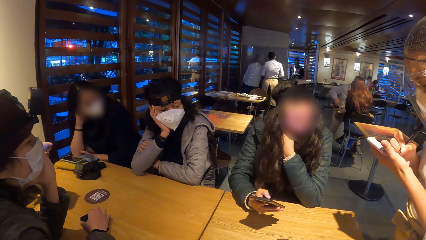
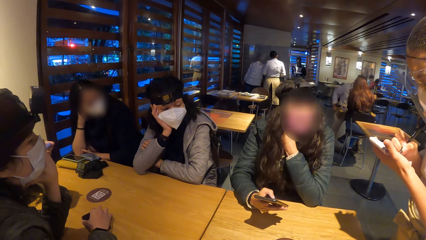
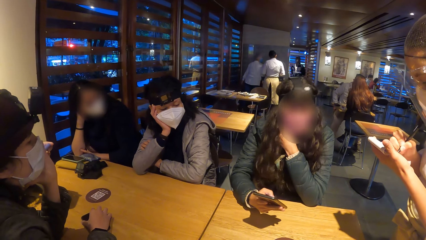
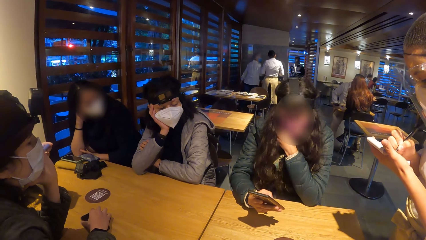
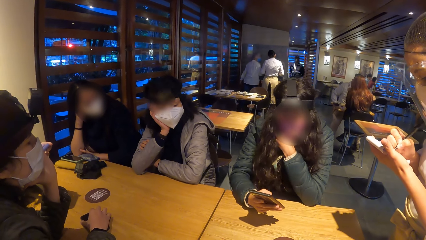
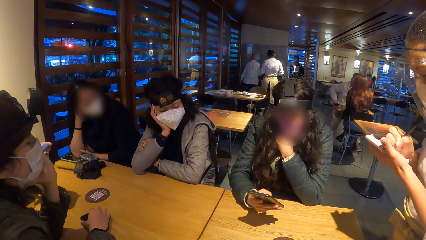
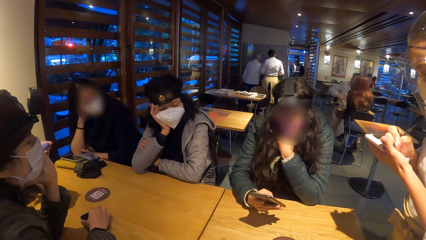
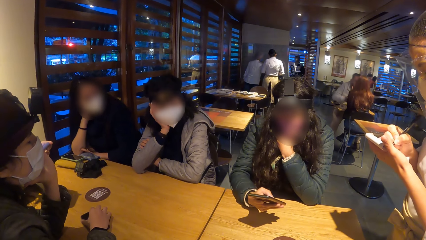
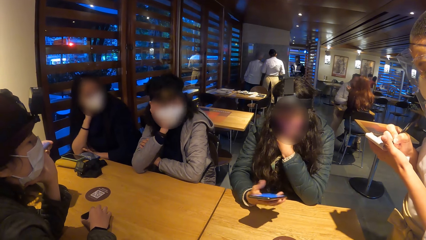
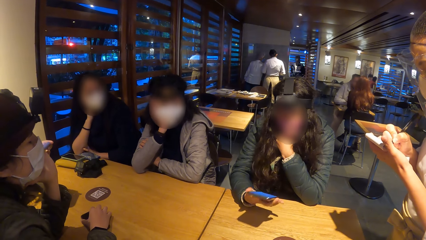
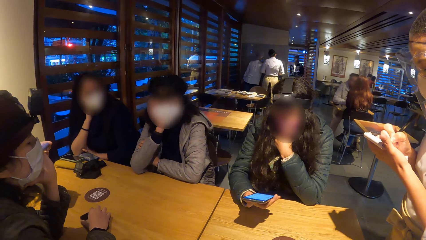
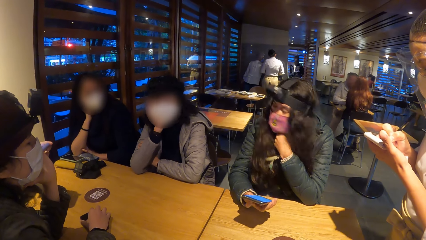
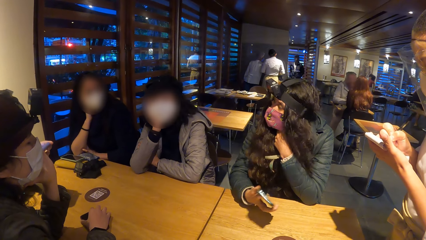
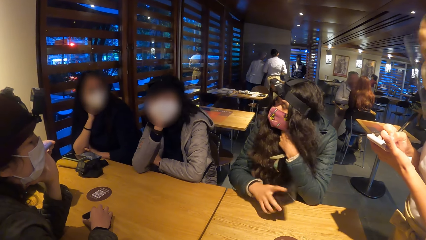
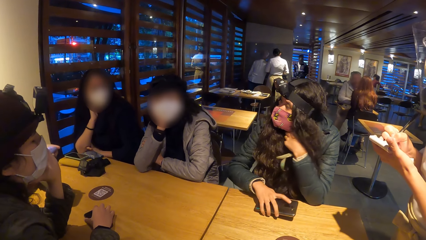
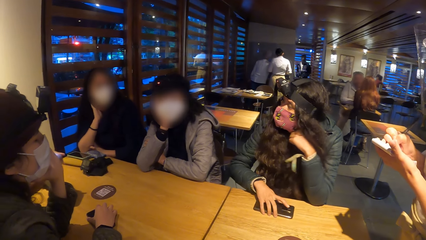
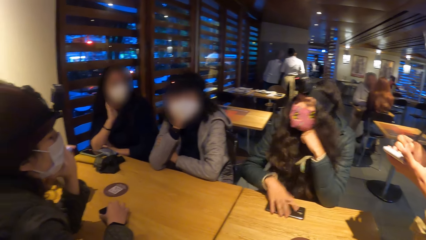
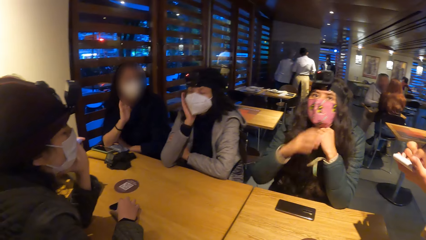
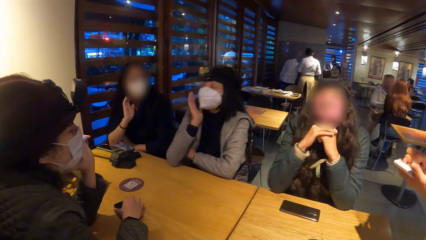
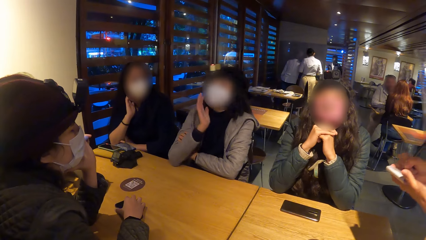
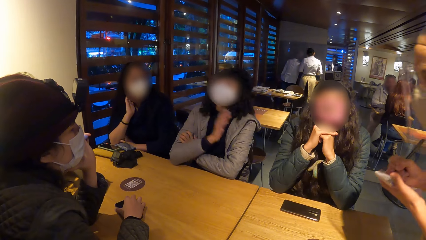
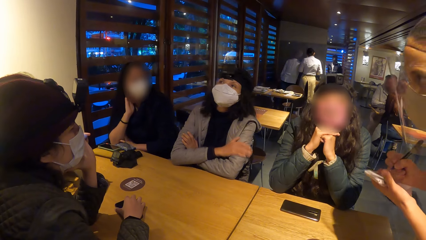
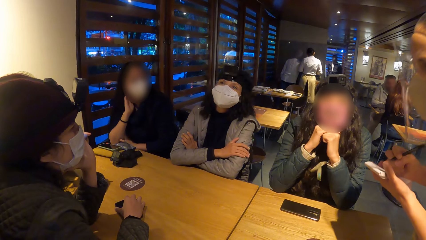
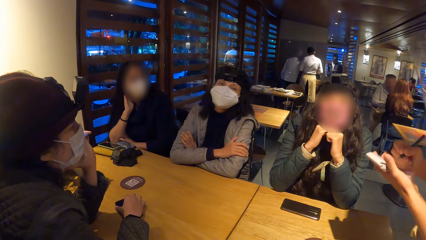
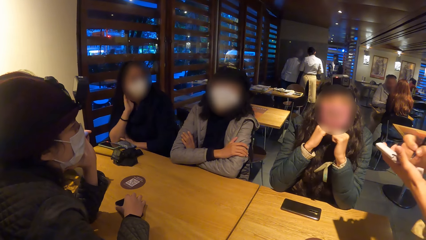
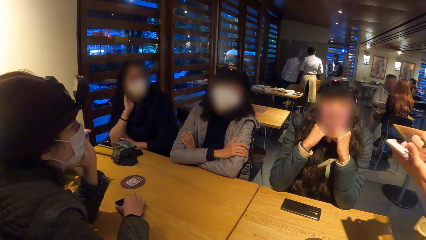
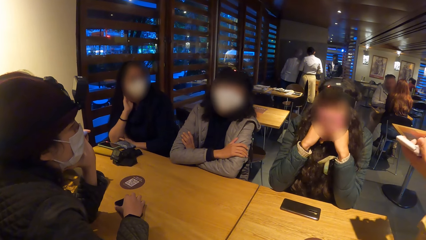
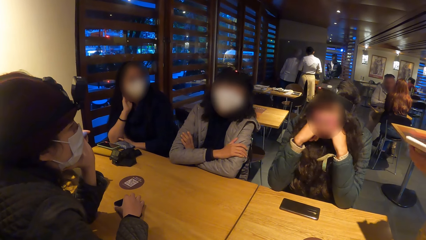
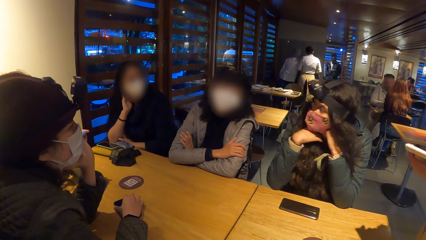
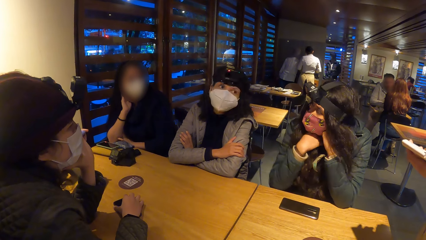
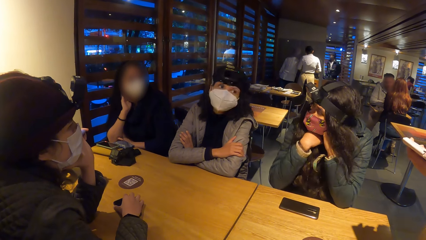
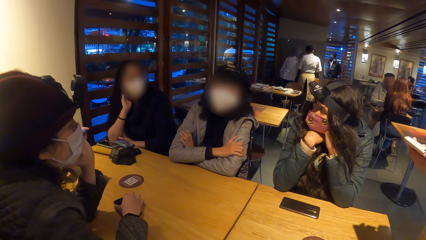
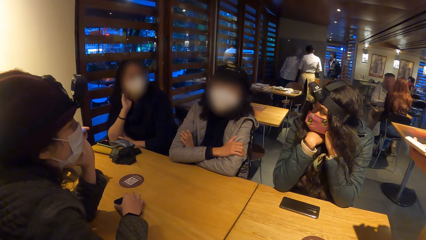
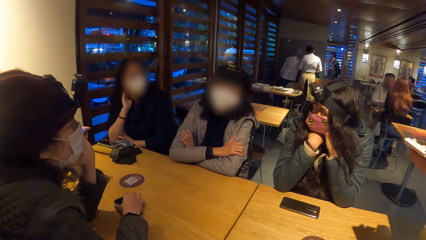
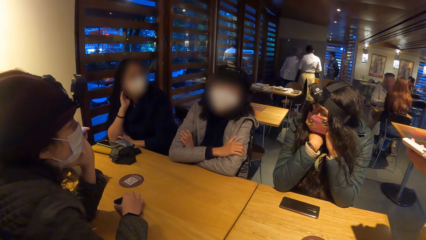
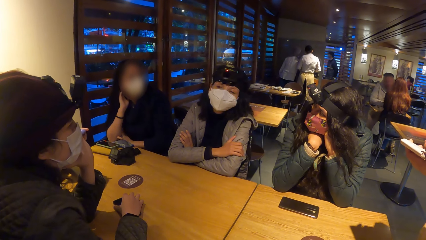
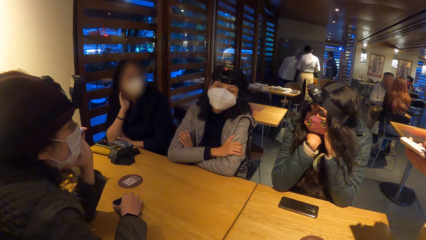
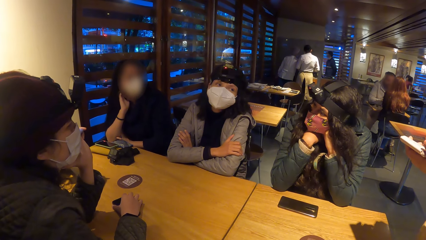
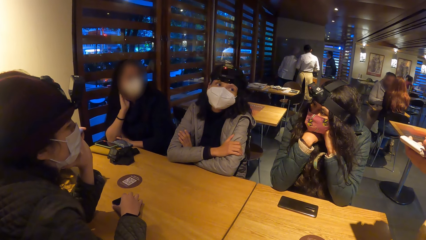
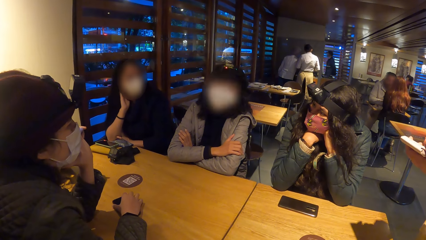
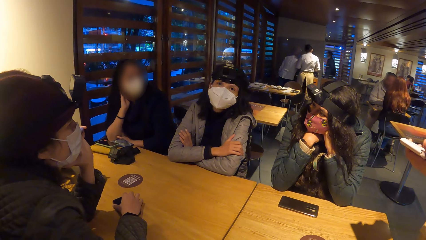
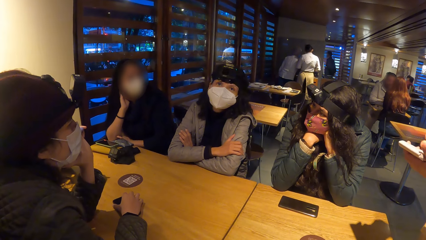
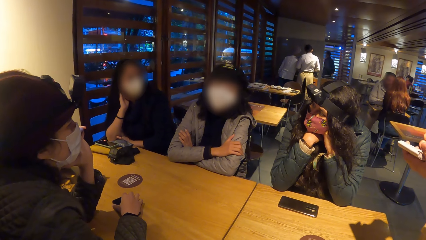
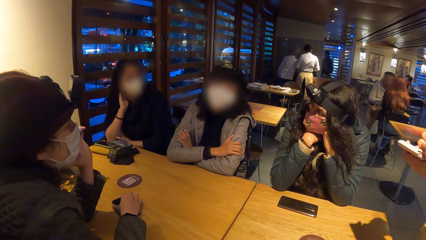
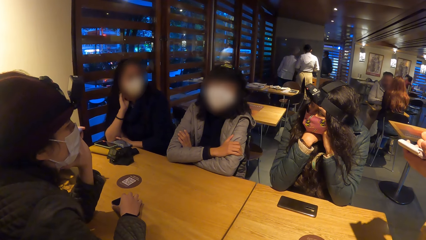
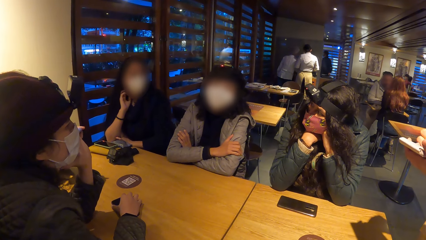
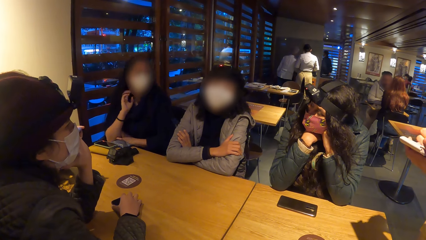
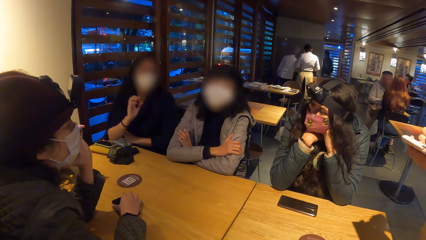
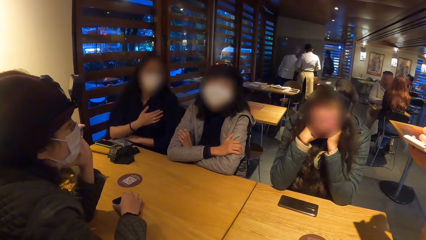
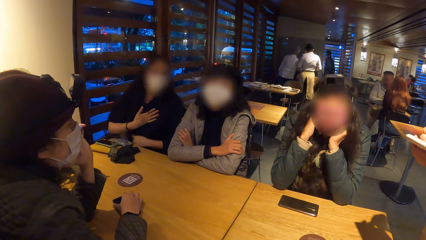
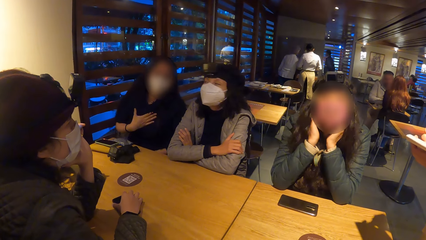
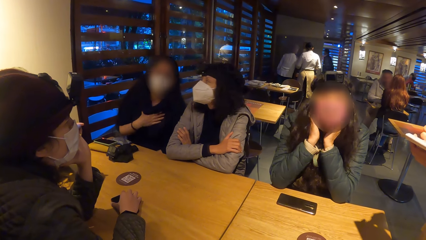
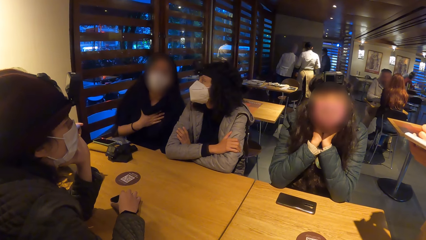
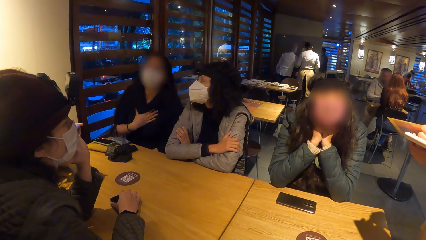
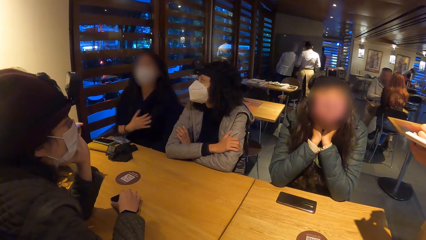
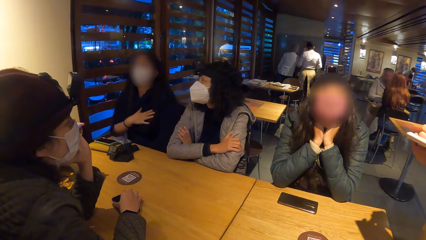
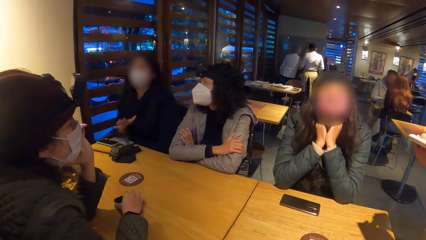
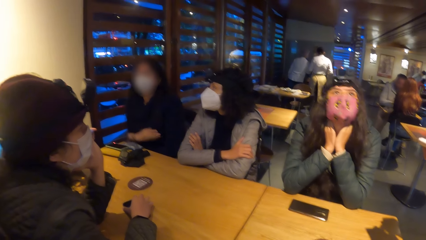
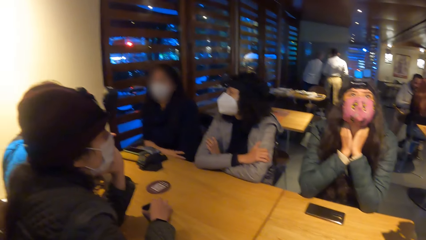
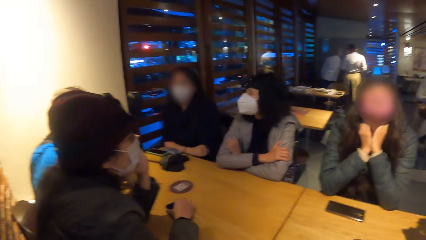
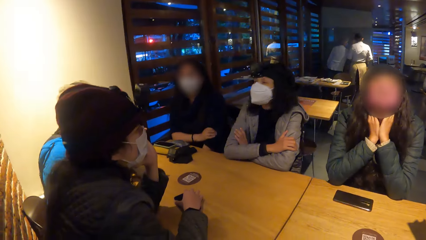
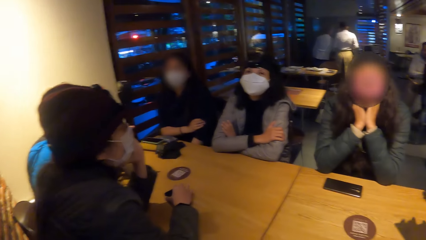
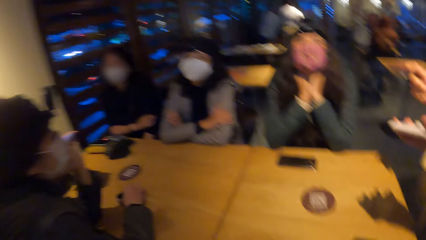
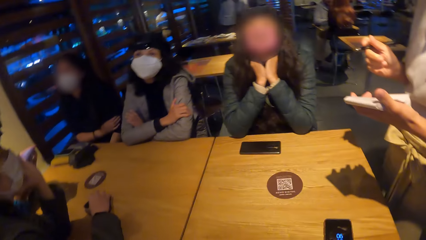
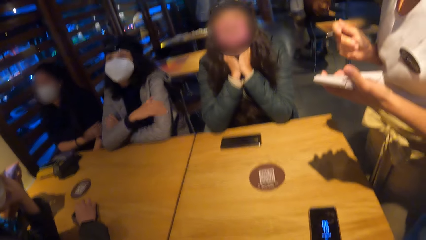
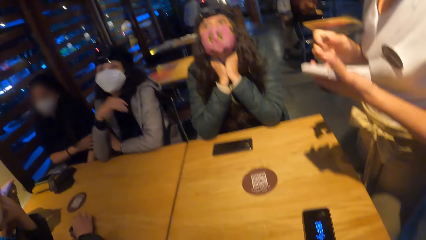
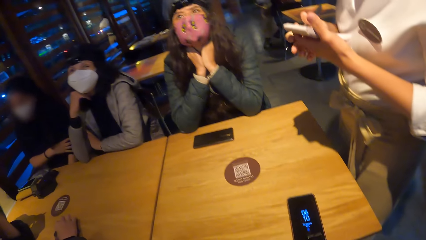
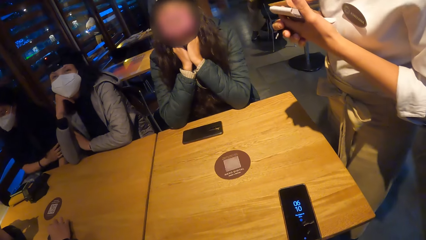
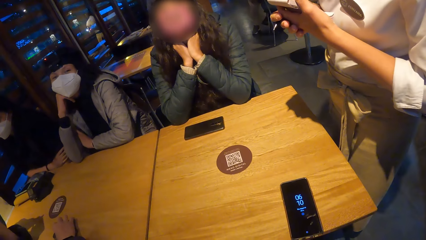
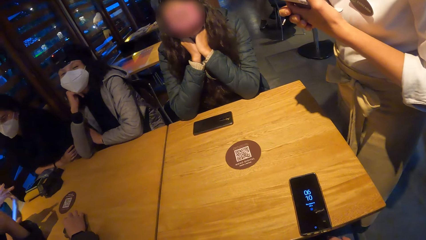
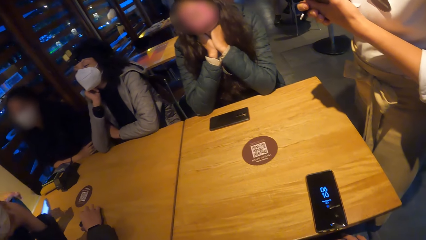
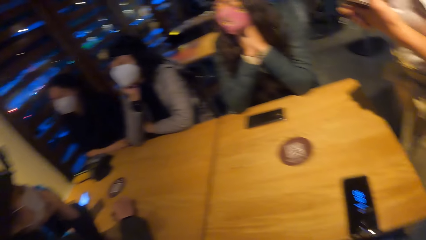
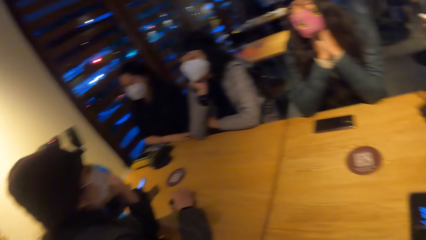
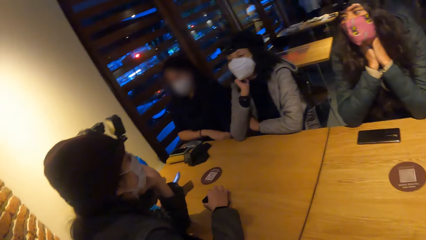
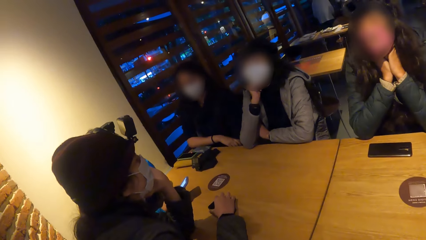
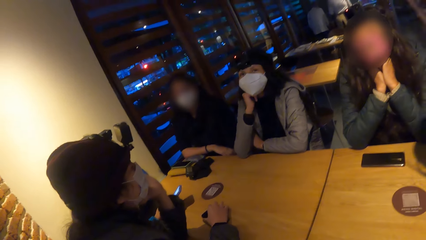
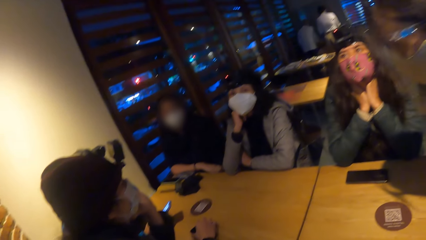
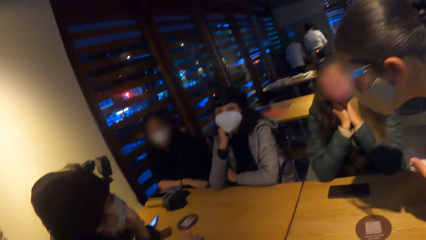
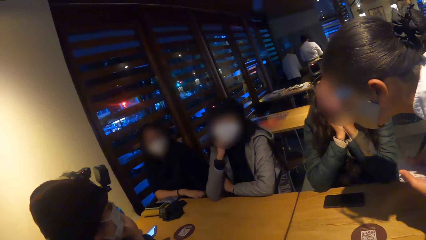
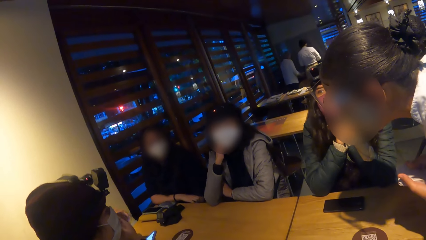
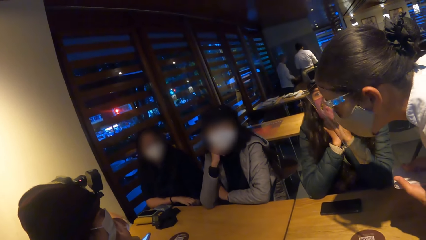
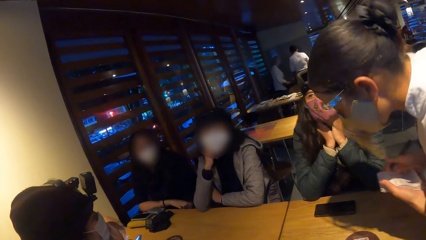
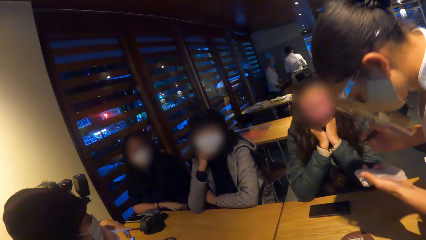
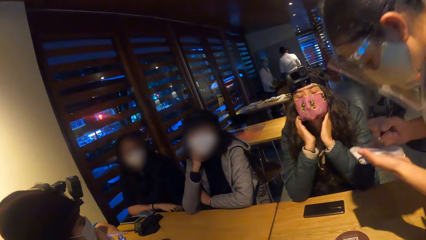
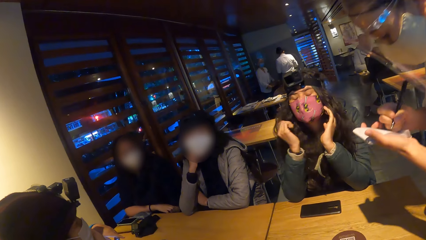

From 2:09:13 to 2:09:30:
A woman places a phone on the table. A waiter takes notes on a book. The camera wearer looks around.
